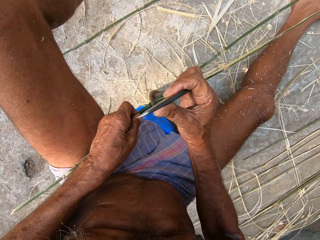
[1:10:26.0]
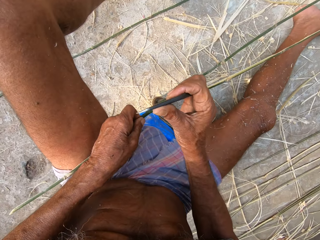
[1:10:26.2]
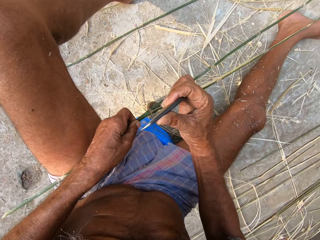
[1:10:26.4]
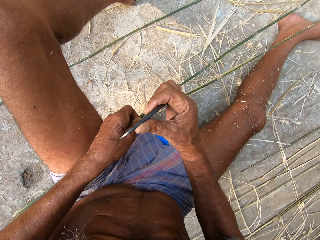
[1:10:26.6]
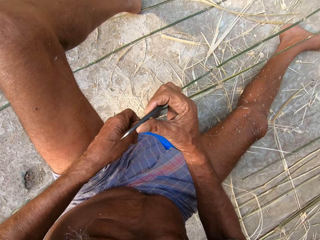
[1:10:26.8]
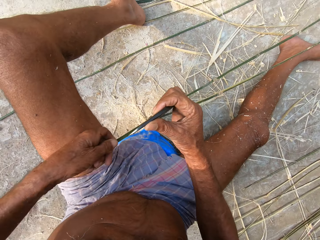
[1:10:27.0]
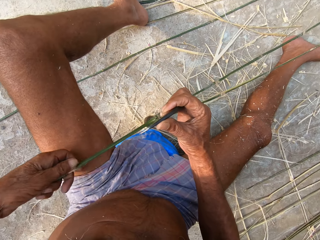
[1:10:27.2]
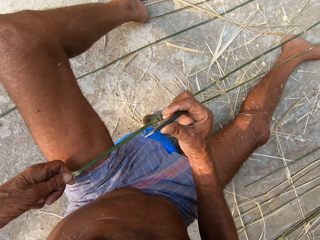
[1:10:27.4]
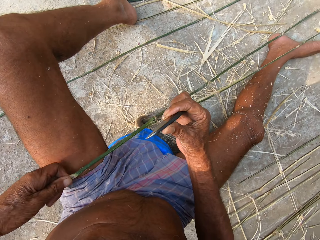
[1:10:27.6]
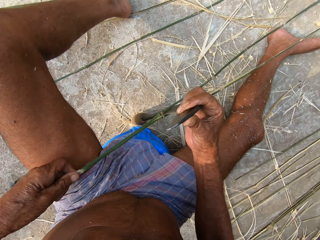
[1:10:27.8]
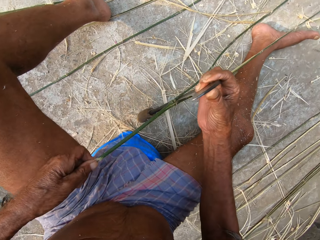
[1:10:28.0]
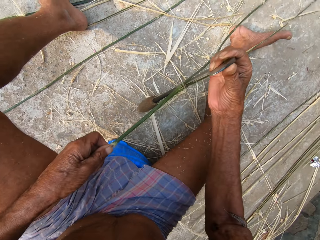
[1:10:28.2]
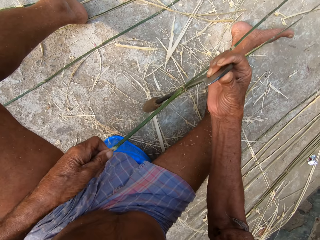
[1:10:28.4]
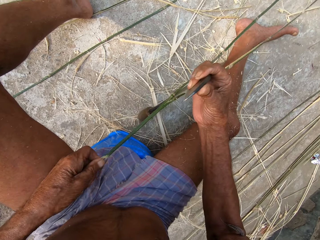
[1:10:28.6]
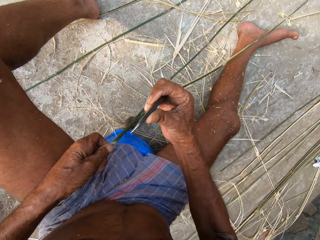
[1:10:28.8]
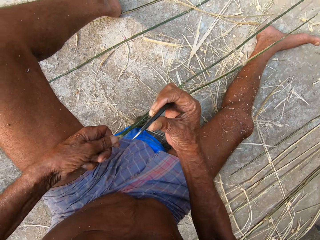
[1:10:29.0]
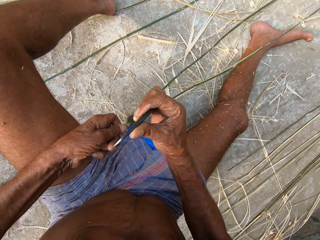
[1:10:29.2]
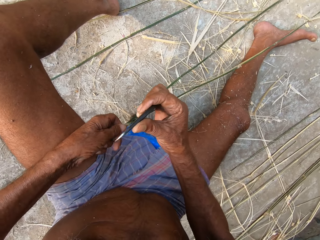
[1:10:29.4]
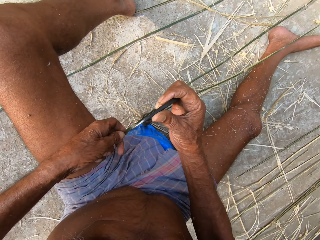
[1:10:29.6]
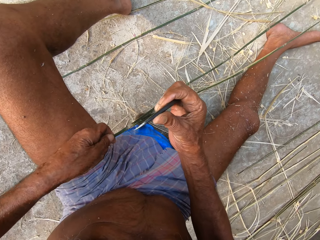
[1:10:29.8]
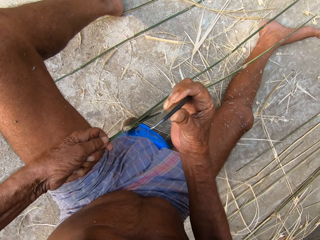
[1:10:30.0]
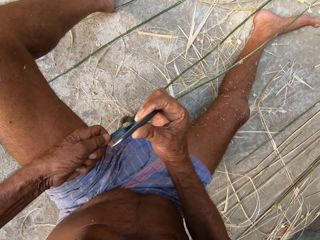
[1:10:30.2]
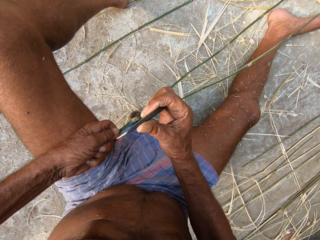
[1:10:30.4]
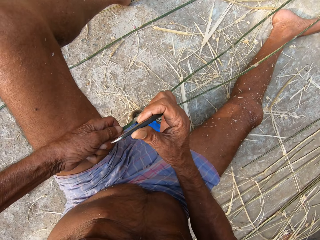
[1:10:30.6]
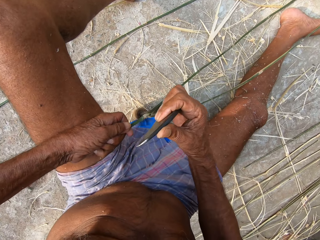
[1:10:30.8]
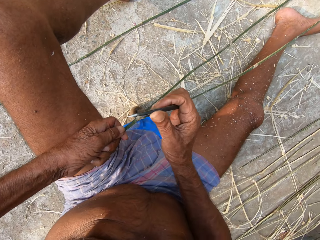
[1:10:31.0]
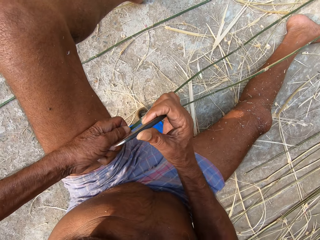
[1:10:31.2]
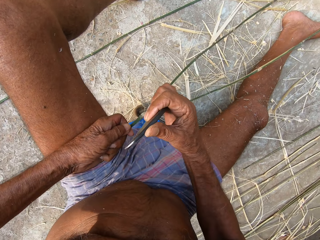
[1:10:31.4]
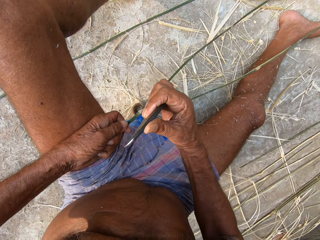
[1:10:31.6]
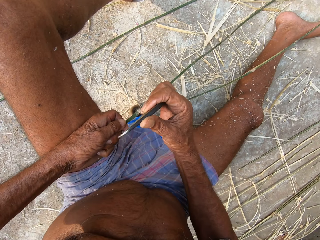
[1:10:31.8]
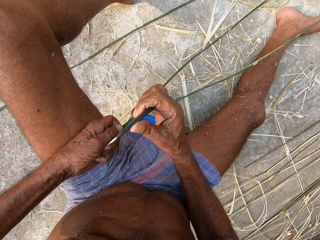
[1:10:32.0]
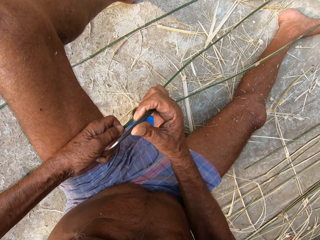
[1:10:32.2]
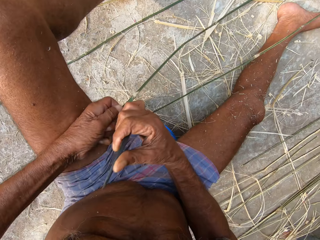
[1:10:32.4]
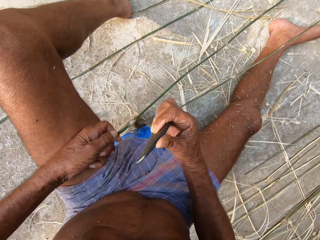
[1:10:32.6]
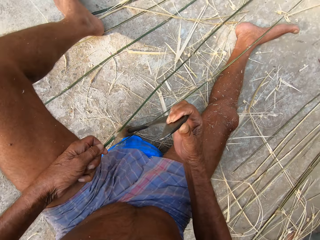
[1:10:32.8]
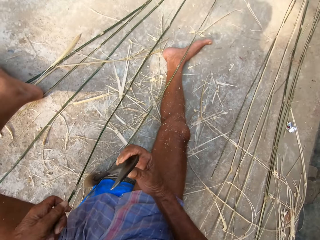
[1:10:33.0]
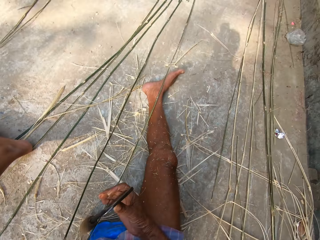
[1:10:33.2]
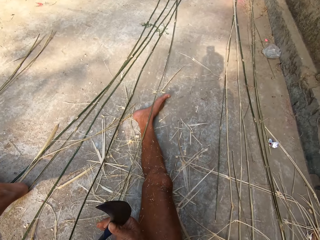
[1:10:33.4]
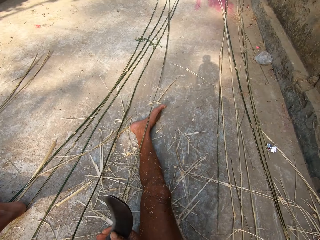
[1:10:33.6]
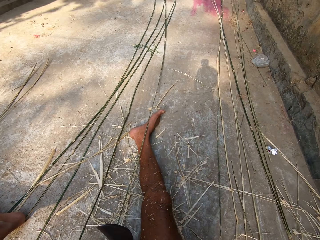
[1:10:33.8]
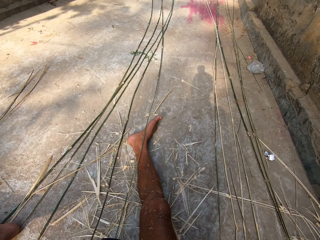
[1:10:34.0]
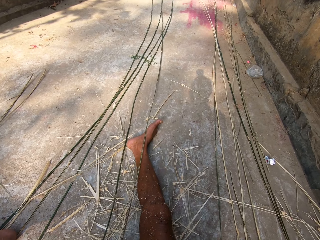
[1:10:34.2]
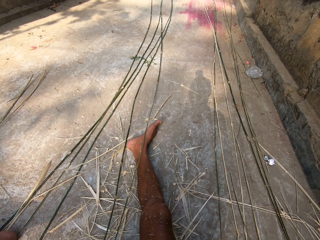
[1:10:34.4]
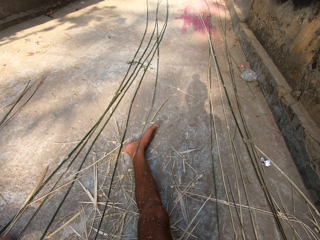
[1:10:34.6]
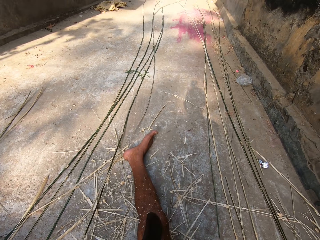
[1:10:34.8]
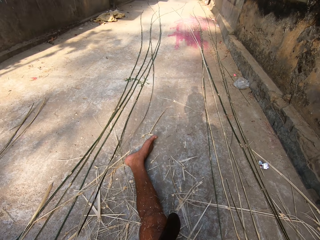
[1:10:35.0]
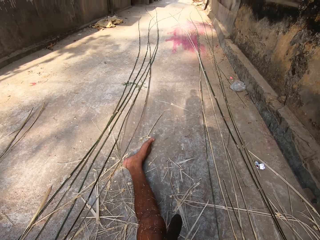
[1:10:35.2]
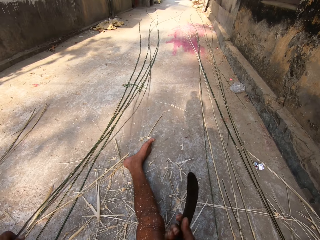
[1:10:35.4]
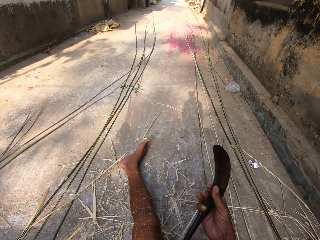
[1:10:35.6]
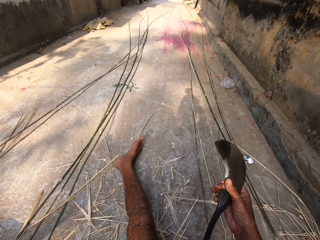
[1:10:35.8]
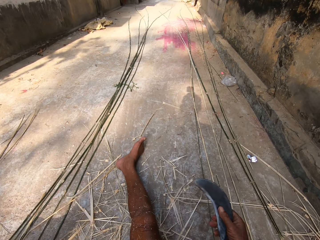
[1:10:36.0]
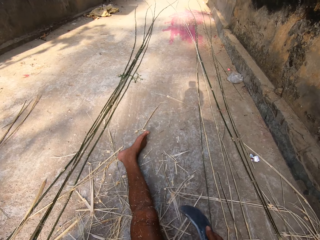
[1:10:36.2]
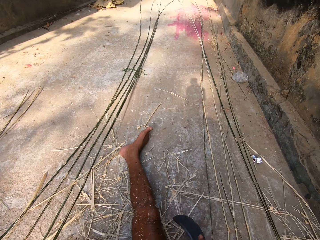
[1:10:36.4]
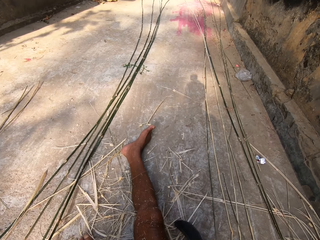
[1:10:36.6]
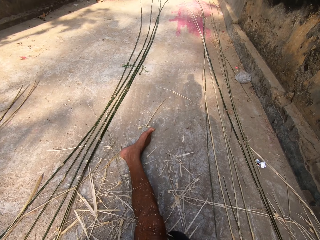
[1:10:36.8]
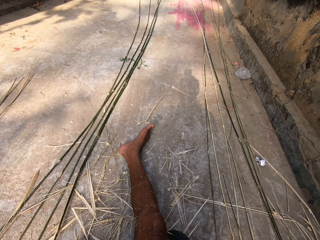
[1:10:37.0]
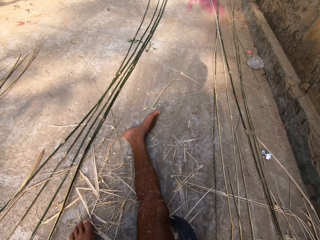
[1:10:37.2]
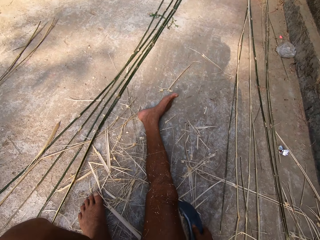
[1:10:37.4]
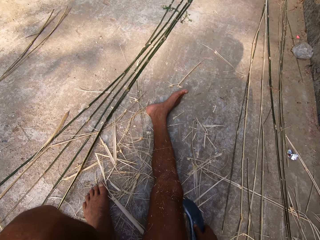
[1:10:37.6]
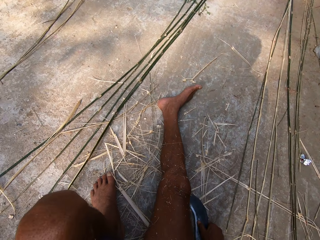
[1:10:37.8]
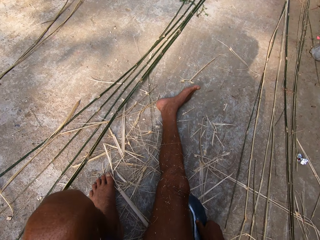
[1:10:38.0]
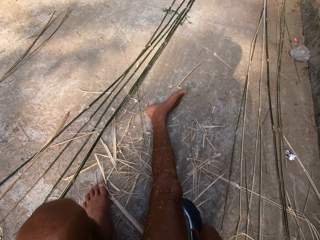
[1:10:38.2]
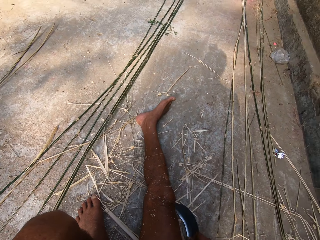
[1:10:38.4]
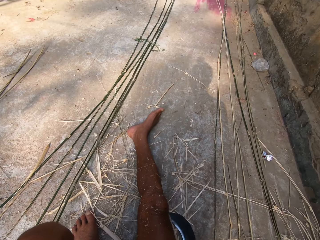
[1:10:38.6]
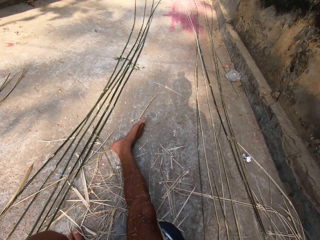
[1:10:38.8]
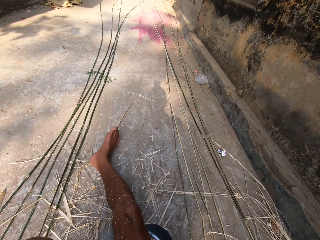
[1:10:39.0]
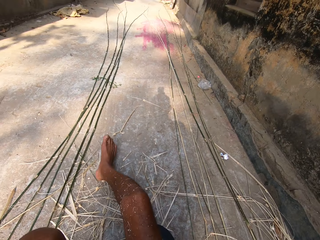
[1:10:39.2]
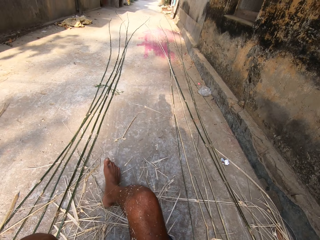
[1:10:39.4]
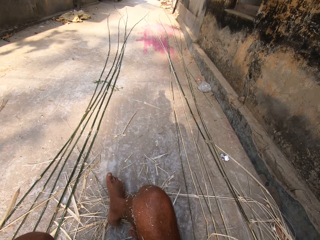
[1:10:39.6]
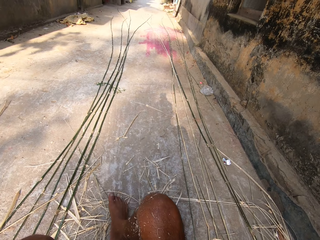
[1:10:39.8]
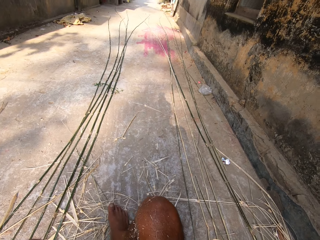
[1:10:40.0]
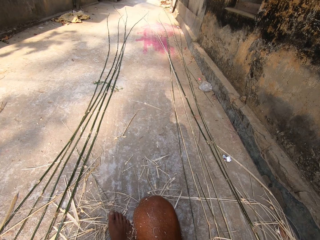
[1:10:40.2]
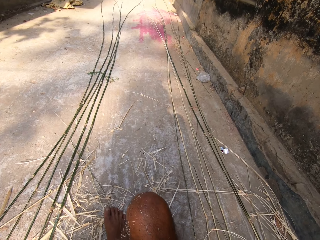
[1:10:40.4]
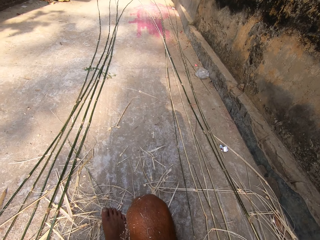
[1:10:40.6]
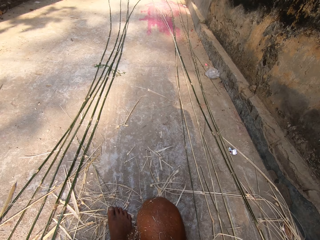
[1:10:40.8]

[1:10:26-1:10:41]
The camera wearer moves his leg. He pierces the stem. He places the sickle in his right hand on the floor. He places the bamboo strip in his left hand on the floor.

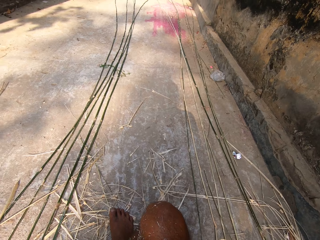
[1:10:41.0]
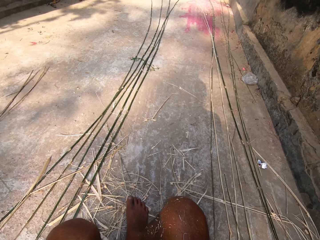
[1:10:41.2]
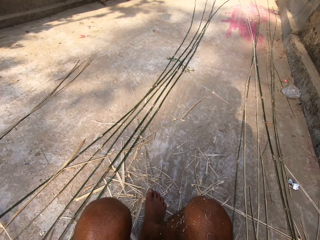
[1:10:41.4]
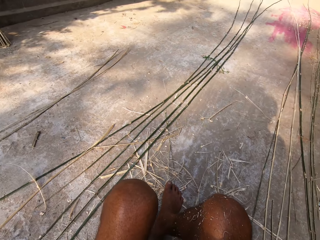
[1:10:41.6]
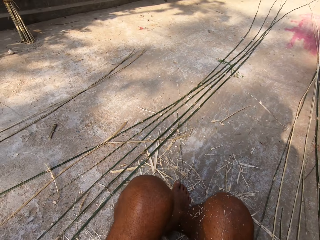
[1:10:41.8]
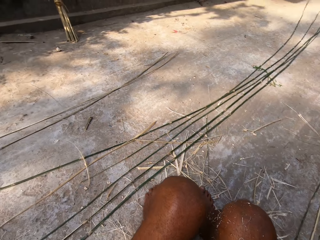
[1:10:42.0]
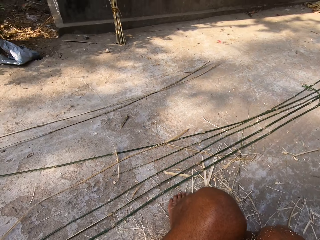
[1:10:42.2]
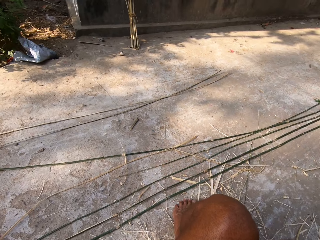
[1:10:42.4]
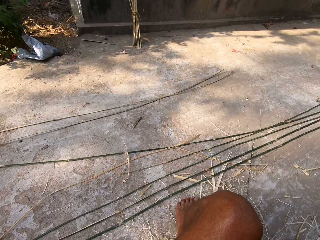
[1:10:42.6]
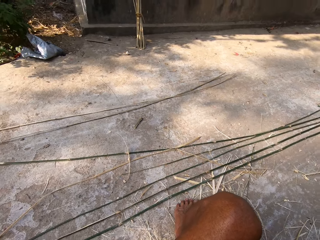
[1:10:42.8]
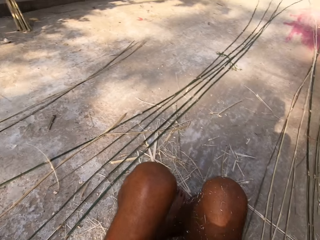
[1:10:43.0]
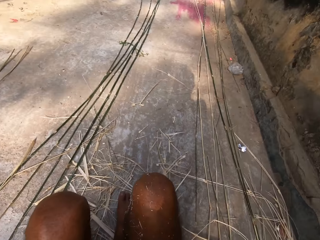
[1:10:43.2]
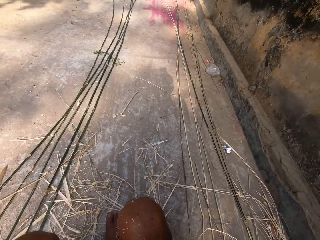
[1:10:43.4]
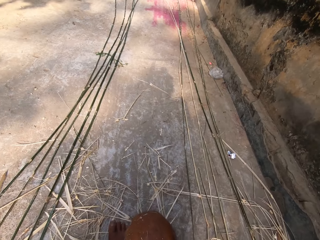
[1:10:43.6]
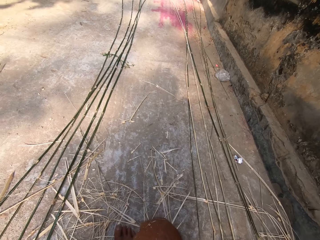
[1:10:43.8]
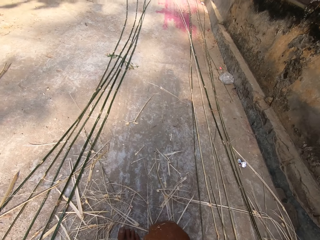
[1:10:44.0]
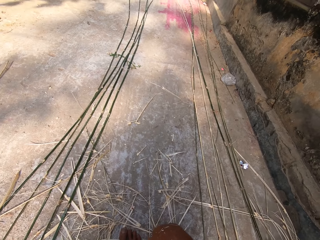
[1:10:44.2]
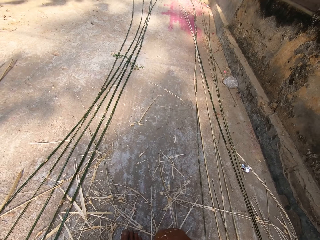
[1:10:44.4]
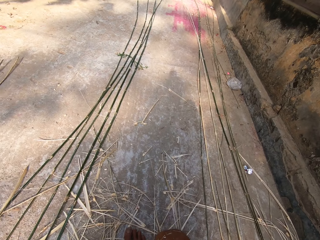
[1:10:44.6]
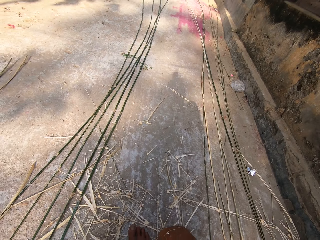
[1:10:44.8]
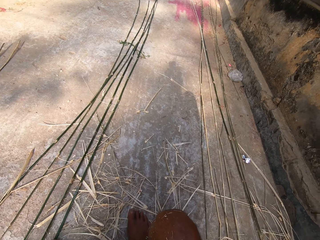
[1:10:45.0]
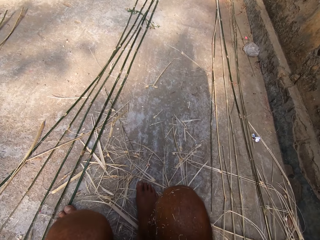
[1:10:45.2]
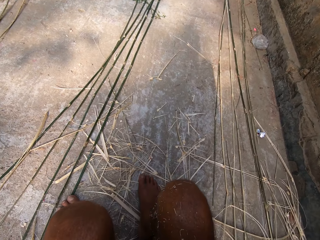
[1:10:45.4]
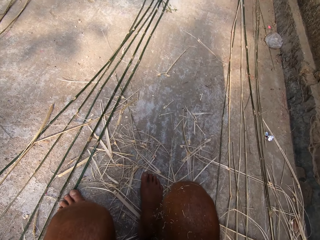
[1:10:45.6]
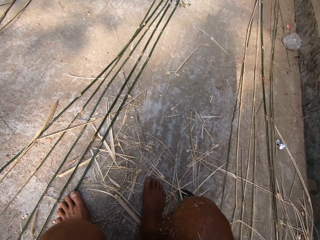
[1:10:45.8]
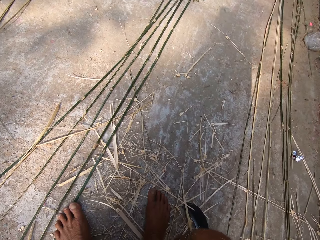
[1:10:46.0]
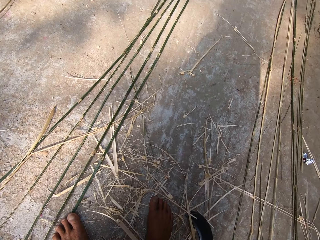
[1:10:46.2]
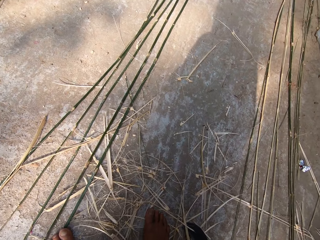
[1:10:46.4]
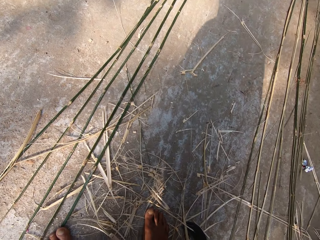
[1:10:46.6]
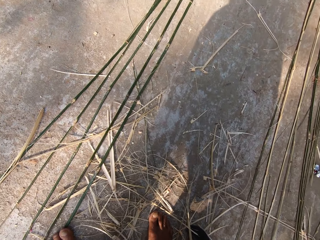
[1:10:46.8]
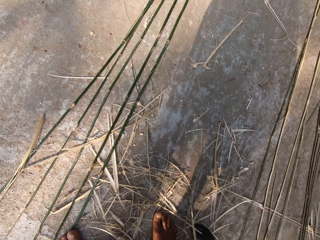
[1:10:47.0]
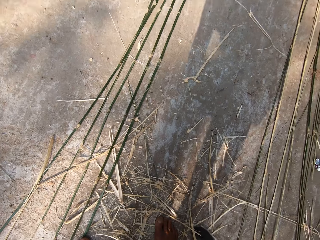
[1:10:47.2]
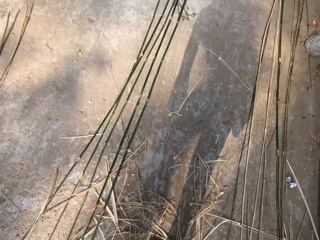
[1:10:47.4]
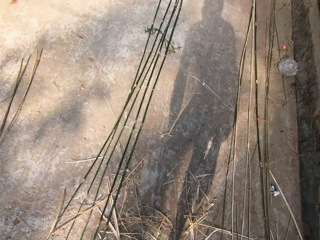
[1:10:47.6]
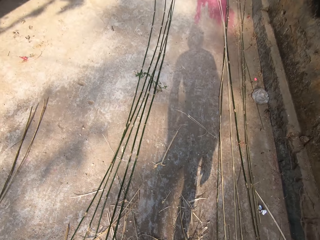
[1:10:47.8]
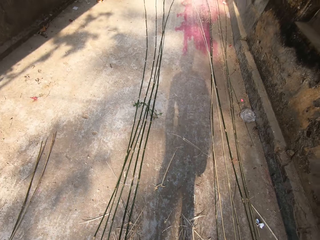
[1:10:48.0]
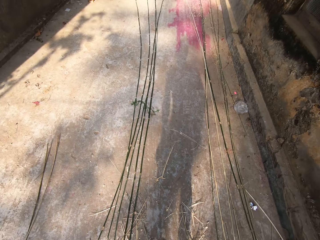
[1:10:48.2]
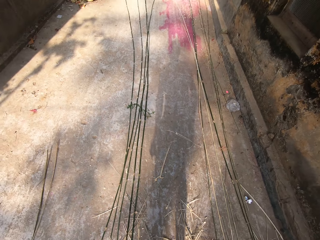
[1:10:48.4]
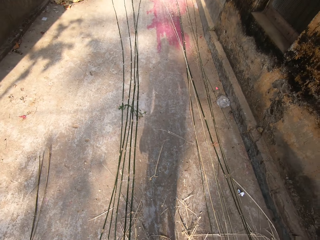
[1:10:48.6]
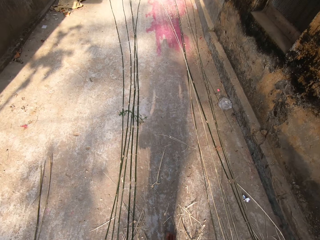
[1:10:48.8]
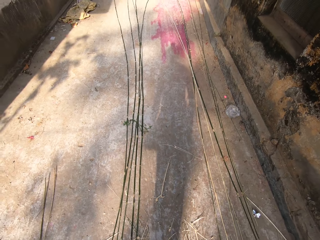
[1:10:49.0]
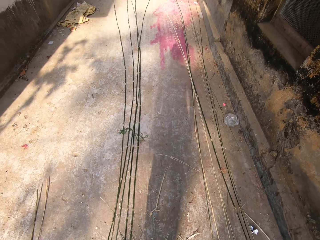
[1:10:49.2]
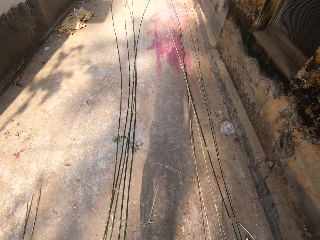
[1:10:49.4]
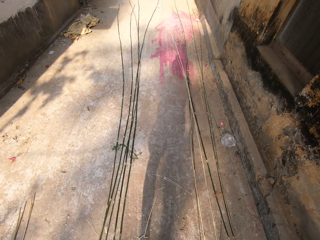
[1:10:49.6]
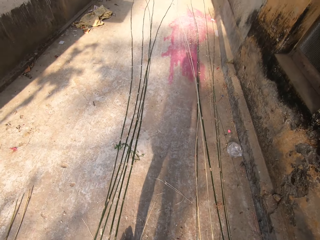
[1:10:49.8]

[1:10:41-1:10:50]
The camera wearer gets up from a stool on the floor.
